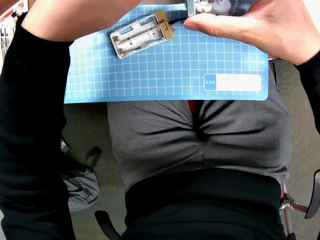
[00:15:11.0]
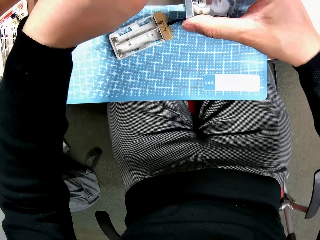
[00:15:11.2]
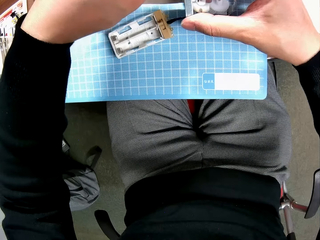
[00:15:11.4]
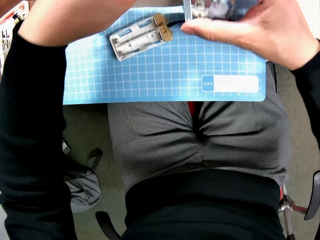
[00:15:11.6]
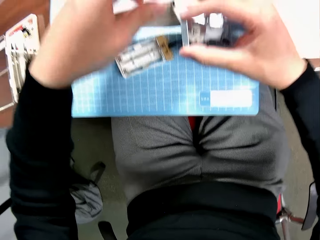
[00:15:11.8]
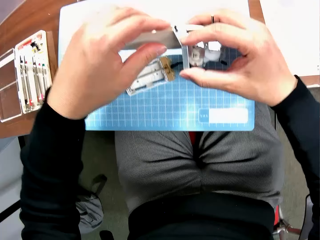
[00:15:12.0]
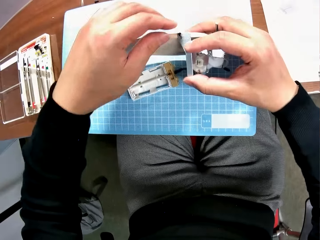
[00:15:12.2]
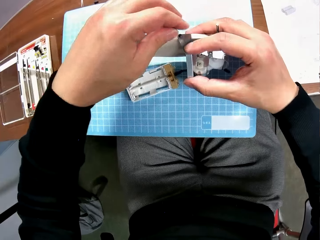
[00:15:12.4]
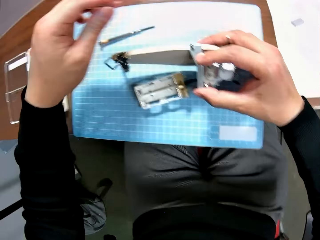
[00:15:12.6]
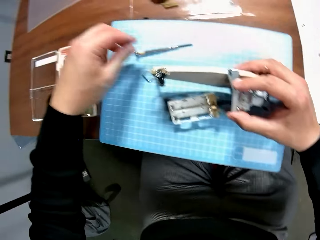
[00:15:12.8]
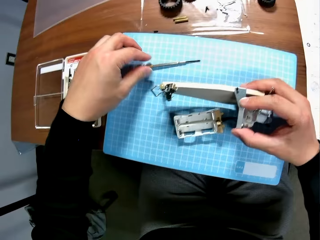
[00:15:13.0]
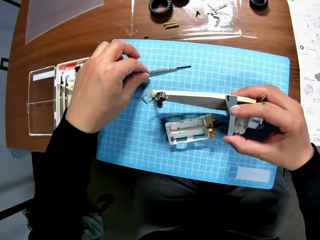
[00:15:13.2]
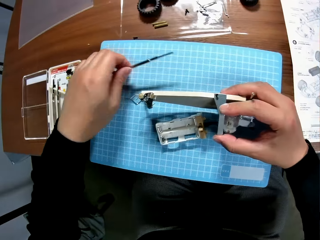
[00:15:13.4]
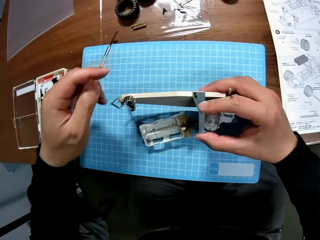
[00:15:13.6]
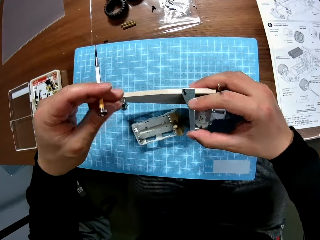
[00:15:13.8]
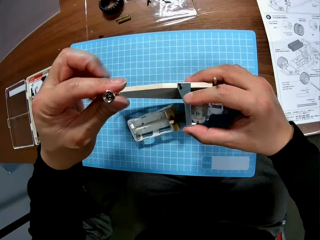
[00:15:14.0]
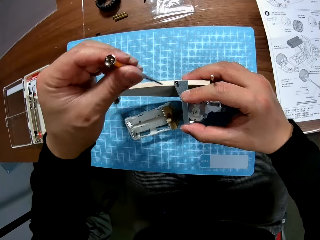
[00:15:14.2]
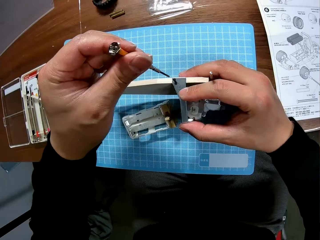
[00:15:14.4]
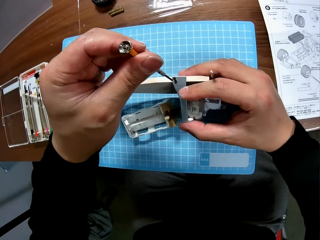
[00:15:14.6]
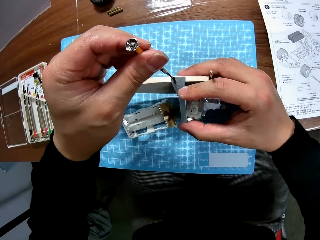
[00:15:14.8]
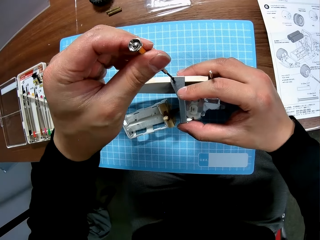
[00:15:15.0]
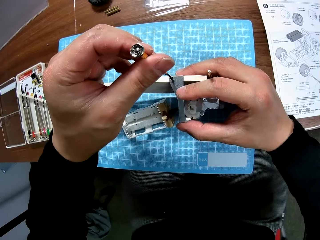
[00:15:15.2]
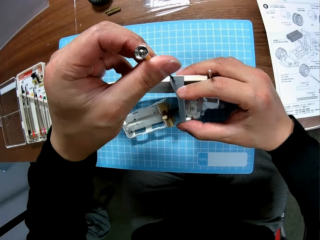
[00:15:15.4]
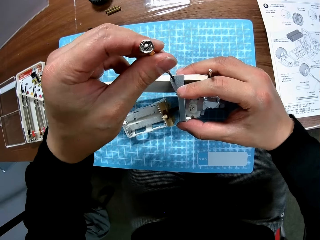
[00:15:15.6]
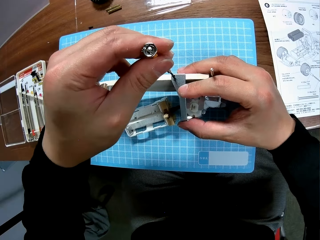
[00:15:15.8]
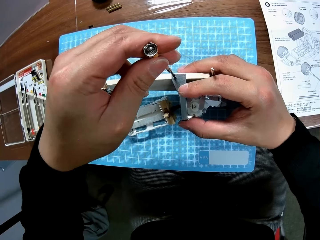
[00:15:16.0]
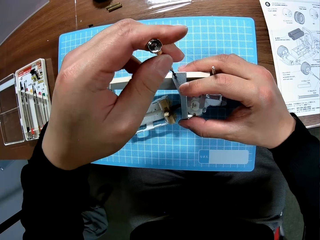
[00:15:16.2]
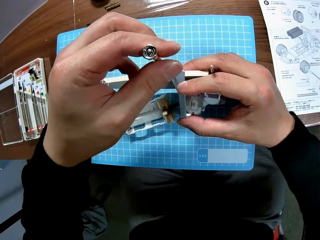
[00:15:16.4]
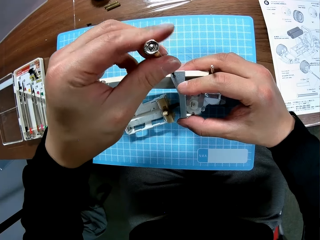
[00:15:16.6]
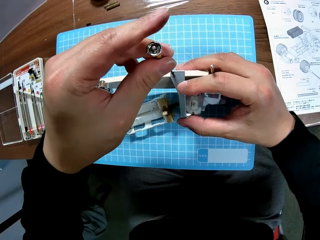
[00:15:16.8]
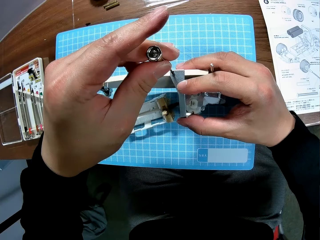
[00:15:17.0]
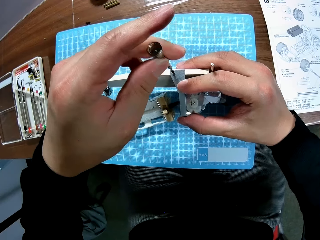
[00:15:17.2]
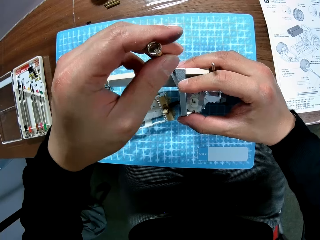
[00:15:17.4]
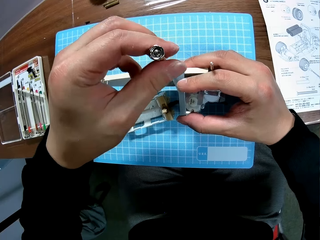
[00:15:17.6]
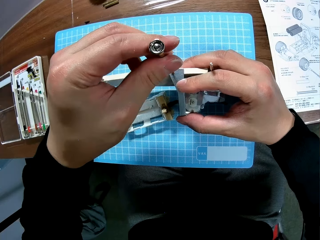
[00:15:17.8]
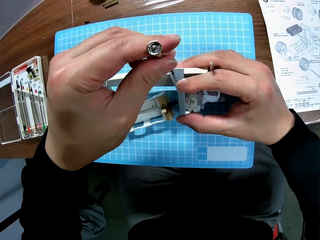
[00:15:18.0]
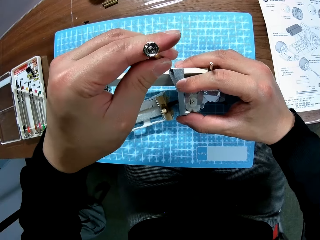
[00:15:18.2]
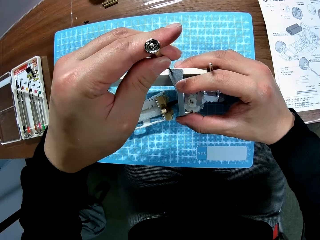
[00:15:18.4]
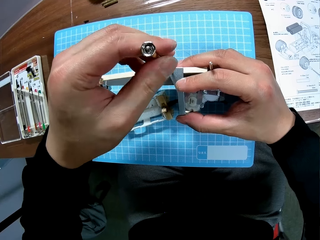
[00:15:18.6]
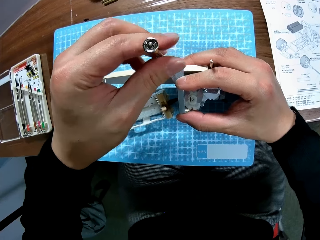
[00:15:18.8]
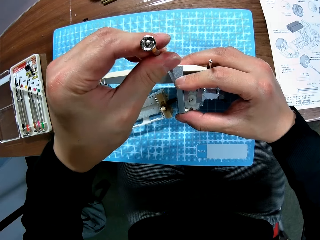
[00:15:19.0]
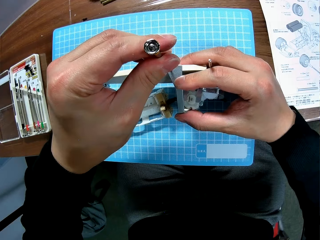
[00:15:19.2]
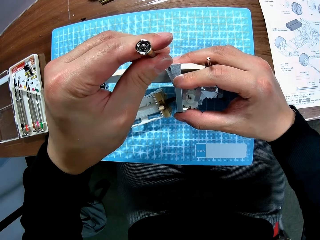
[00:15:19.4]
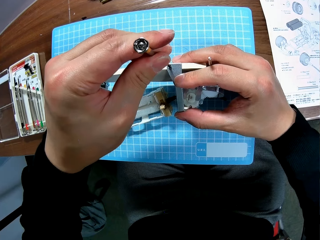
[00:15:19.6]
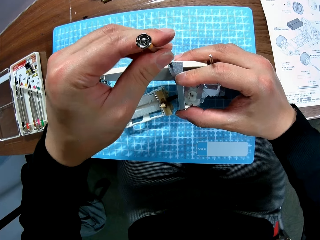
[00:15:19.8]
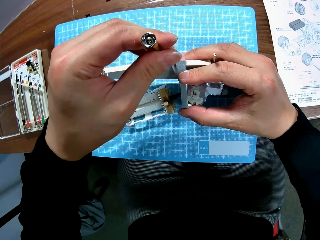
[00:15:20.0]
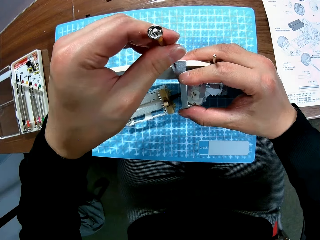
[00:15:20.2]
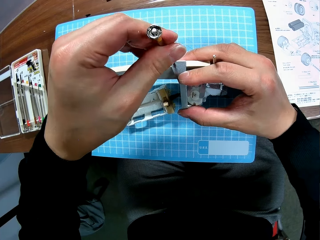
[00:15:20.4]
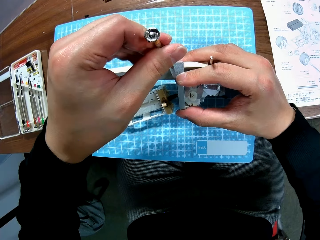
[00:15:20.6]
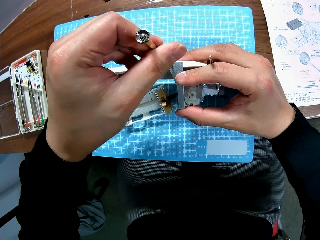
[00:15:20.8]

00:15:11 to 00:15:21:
The camera wearer picks up the screwdriver from the table with his left hand. He continues screwing the toy car with the screwdriver in his left hand.

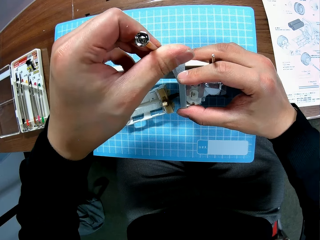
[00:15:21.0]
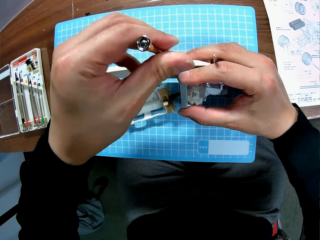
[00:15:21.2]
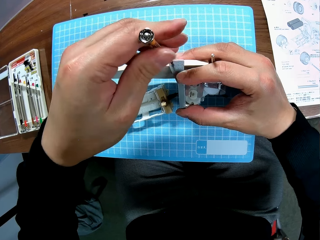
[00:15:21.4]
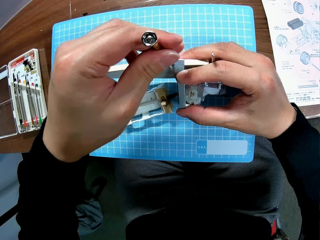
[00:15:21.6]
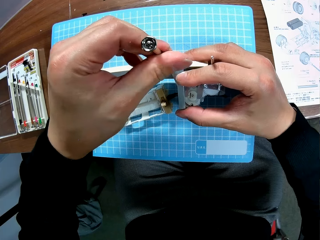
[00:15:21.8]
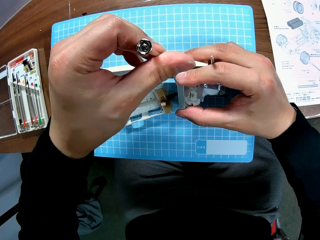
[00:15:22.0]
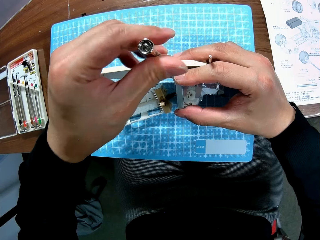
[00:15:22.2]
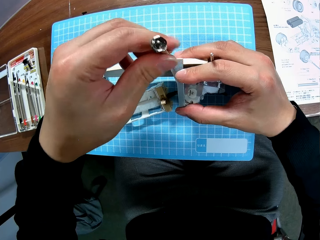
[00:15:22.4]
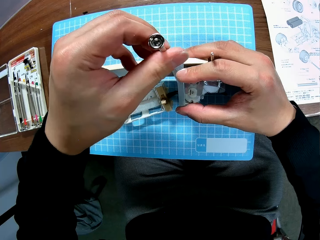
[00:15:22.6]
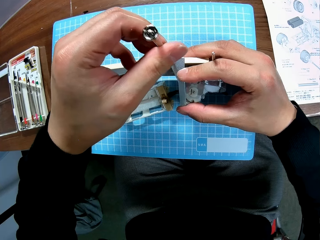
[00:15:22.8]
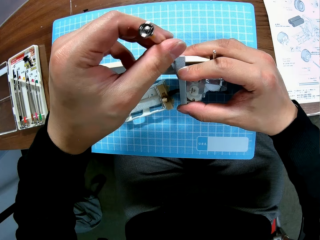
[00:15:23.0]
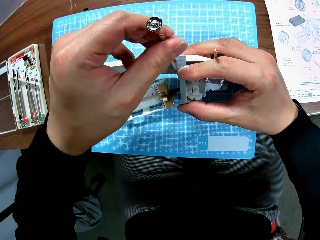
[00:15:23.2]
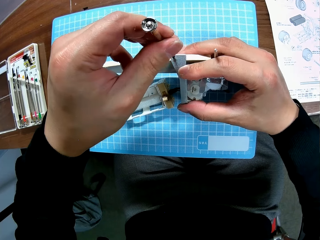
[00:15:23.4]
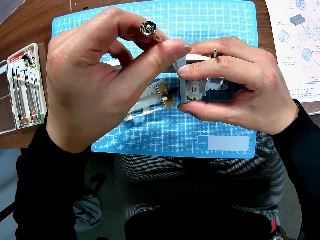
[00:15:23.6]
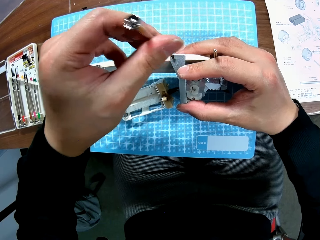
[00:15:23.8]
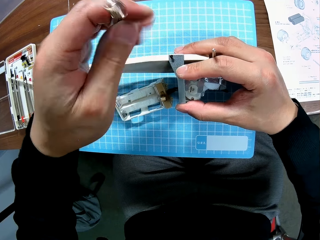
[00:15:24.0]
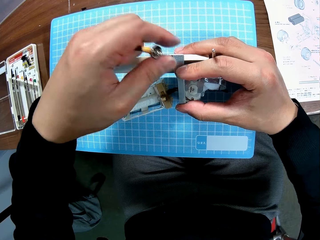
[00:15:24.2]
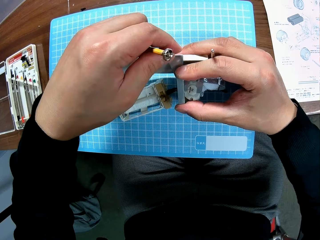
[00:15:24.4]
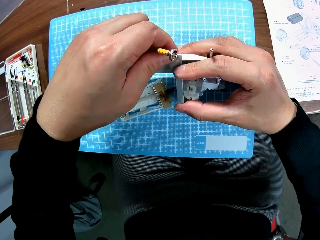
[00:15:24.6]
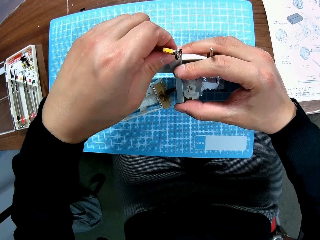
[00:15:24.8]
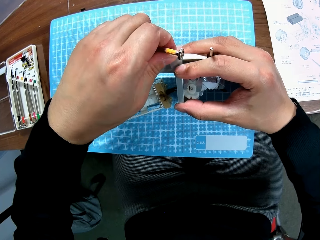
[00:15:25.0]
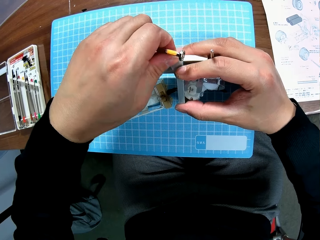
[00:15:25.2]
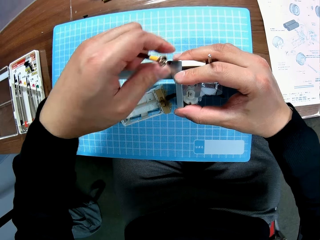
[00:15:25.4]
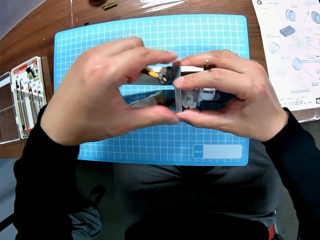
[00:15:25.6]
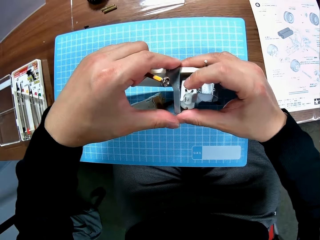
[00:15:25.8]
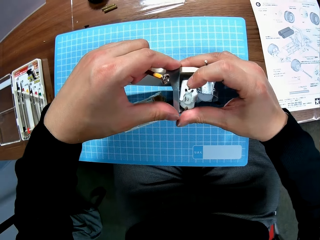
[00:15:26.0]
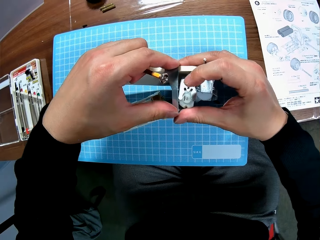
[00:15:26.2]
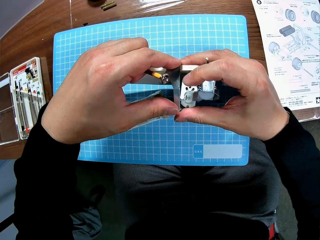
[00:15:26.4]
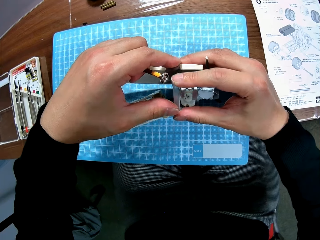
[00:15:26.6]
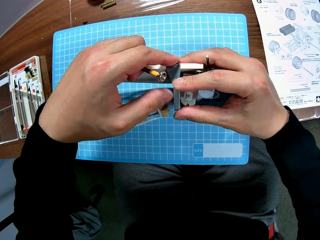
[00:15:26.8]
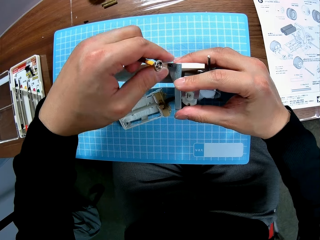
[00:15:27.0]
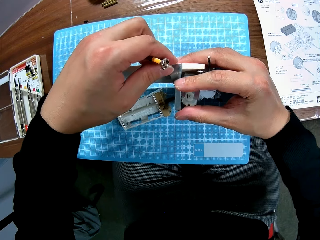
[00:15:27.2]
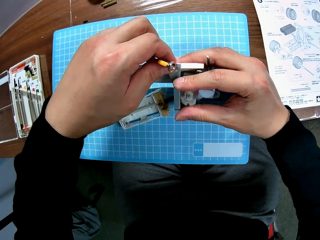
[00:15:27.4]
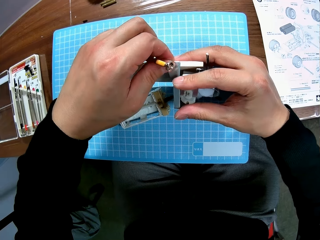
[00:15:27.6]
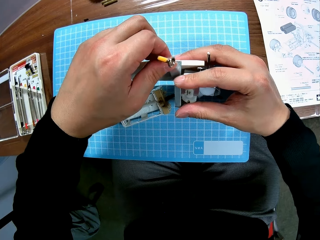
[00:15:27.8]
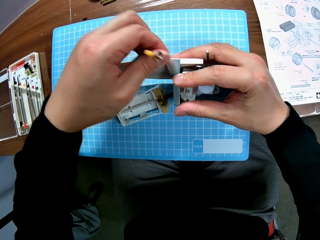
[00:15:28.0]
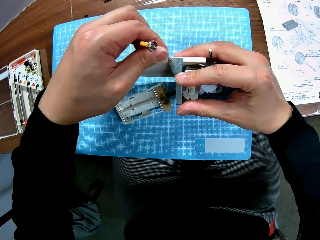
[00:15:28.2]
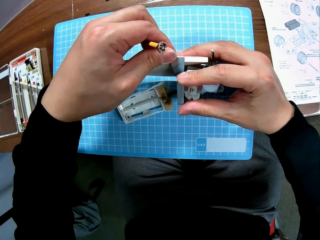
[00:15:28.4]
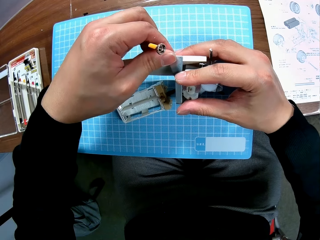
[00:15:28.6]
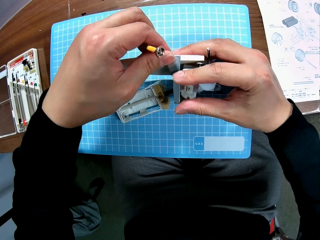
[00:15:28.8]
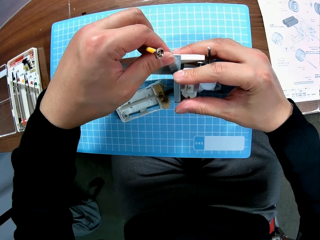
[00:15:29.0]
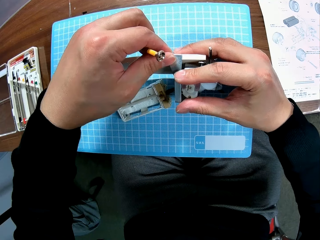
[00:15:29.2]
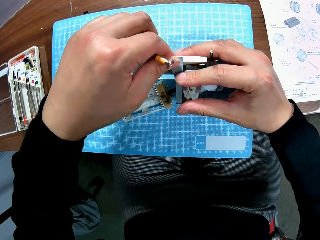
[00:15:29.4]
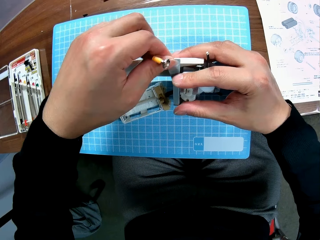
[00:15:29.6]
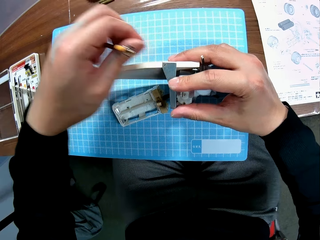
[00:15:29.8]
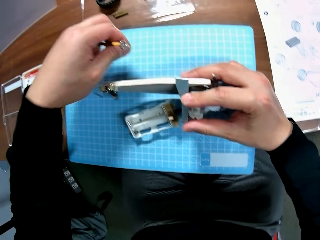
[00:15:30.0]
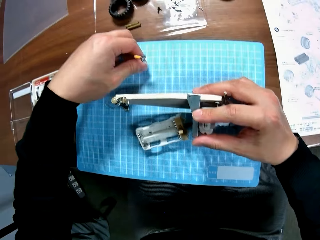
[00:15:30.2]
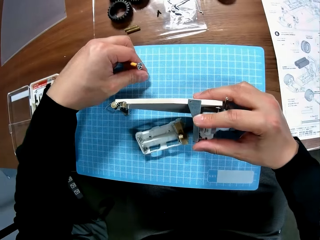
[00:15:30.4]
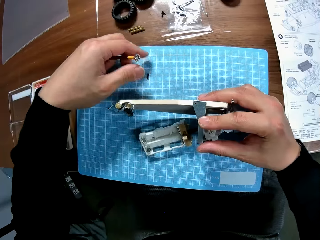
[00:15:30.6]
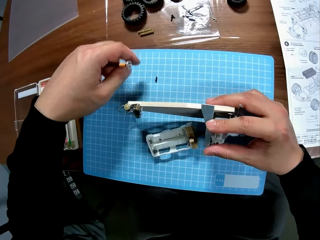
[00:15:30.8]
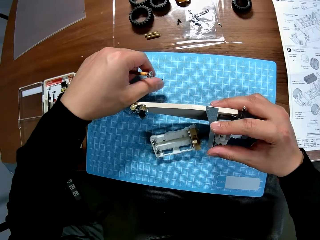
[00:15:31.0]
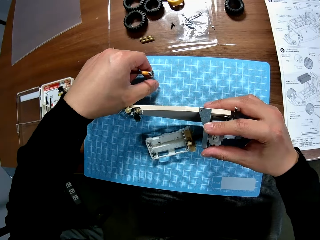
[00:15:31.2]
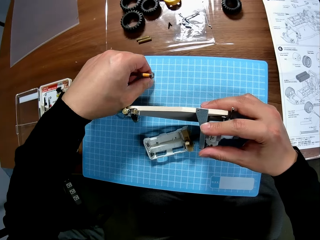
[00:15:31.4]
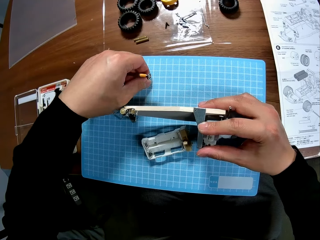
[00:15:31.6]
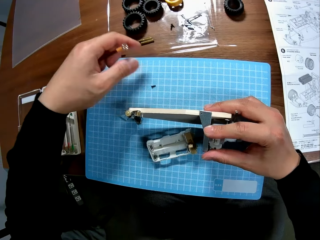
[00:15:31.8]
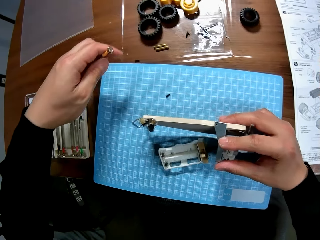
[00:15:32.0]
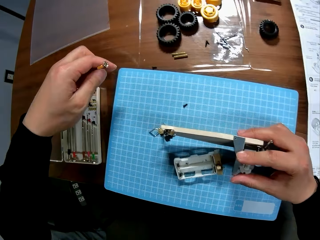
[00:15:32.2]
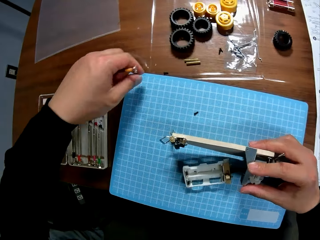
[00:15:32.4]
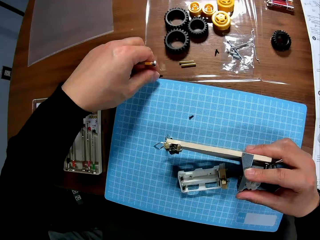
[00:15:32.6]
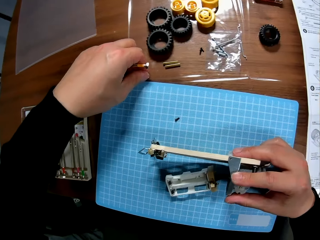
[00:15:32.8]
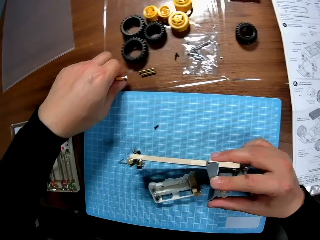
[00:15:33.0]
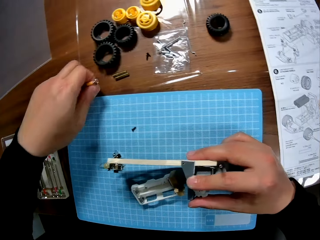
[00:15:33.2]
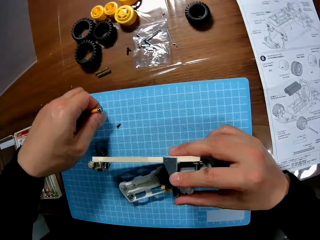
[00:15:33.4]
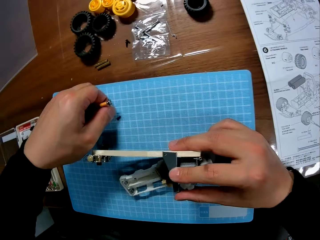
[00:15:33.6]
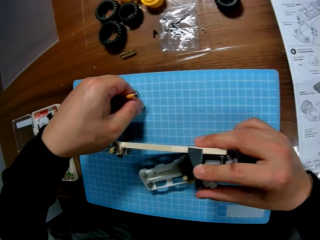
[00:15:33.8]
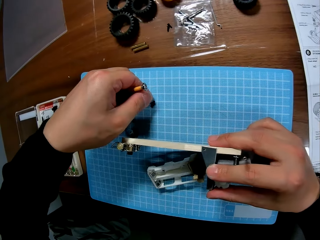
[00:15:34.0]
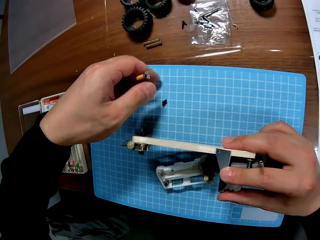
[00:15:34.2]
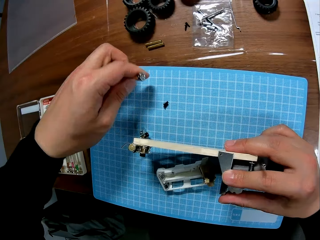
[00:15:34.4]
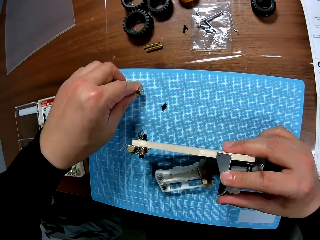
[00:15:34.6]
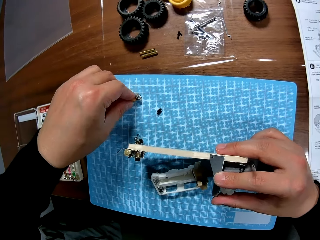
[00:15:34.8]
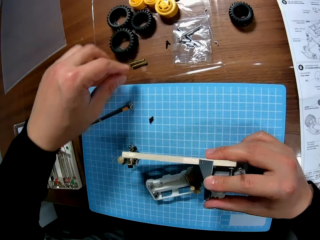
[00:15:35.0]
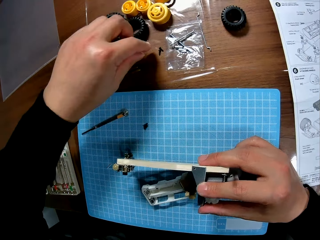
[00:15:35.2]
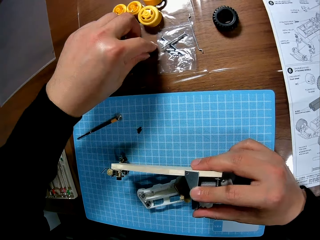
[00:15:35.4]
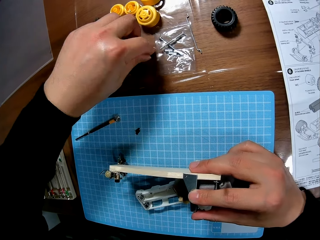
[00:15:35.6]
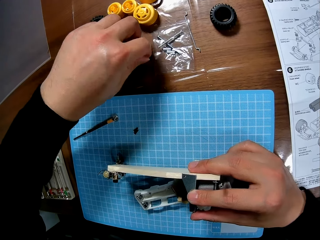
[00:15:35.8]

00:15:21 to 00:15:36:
The camera wearer unfastens the screw. He stops unfastening. He removes a small component part from the toy car with his left hand. He drops the small component of the toy car on the table with his left hand. He picks up a small component piece from the table with his left hand. He drops the small component of the toy car on the table with his left hand. He drops the screwdriver on the table with his left hand.
